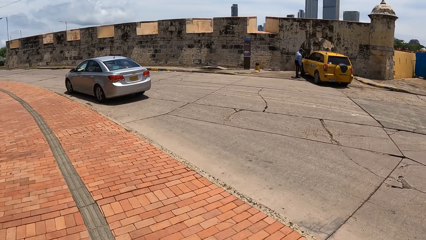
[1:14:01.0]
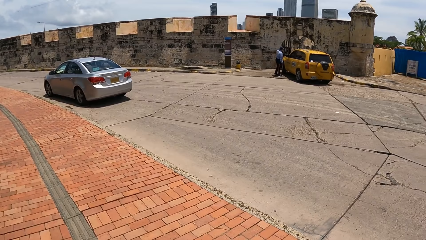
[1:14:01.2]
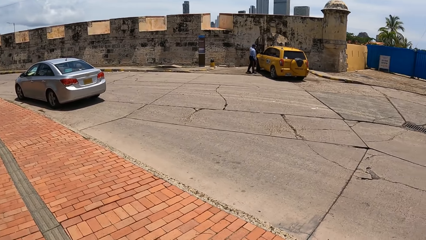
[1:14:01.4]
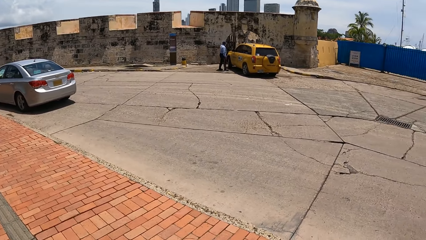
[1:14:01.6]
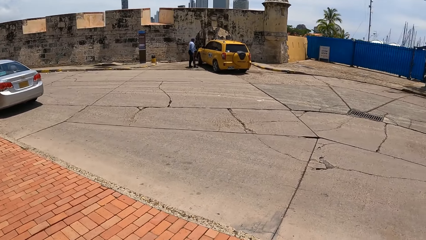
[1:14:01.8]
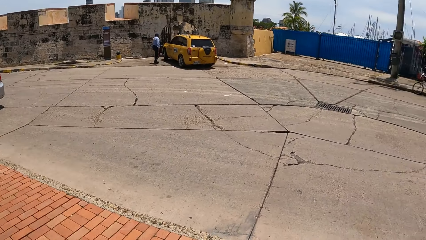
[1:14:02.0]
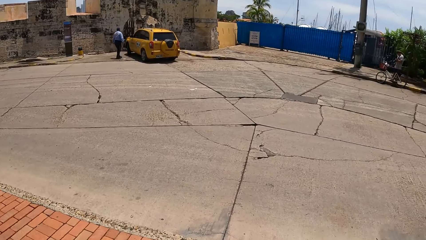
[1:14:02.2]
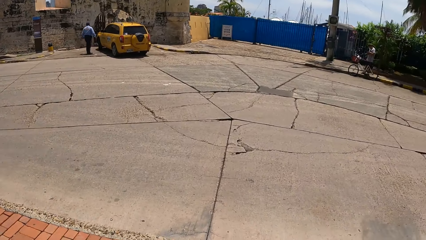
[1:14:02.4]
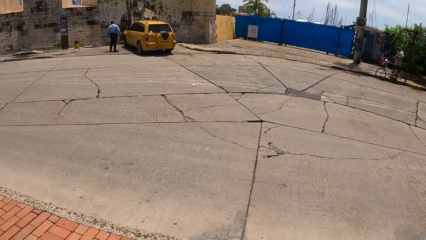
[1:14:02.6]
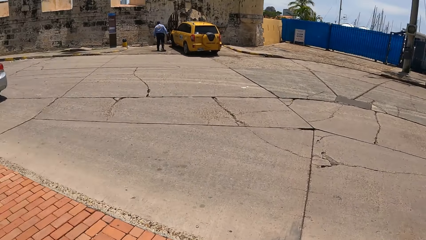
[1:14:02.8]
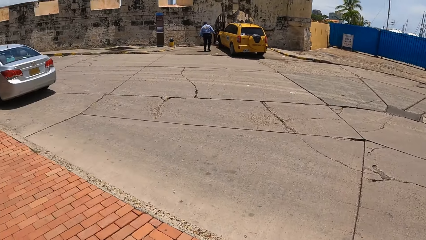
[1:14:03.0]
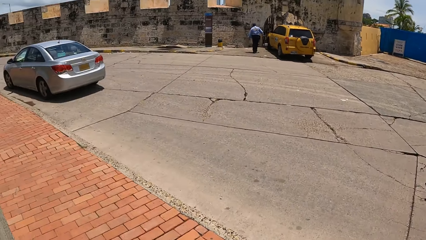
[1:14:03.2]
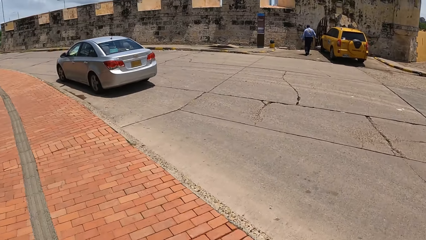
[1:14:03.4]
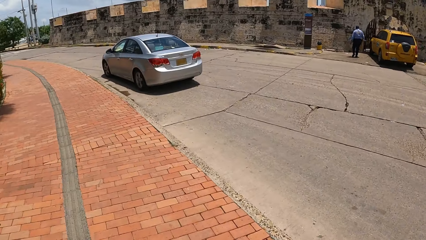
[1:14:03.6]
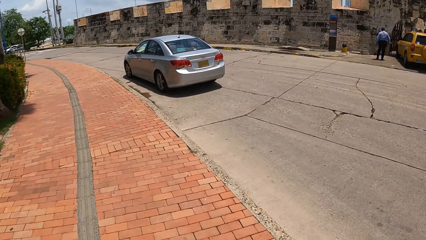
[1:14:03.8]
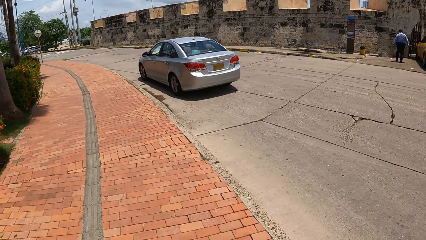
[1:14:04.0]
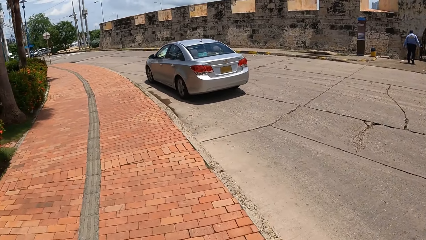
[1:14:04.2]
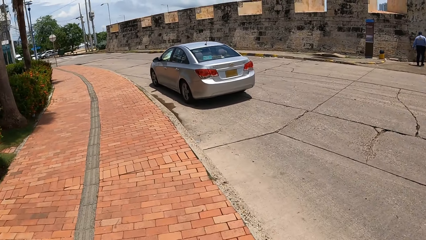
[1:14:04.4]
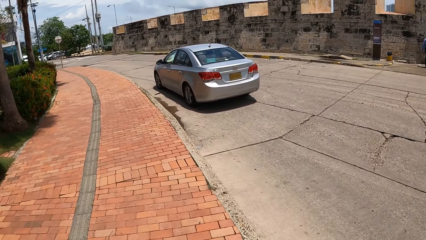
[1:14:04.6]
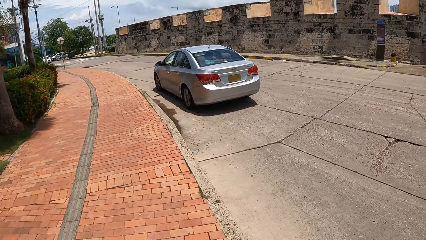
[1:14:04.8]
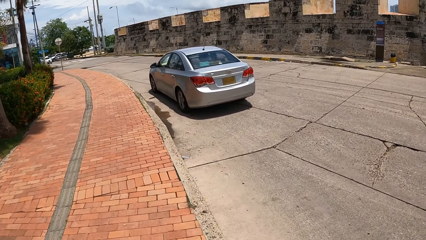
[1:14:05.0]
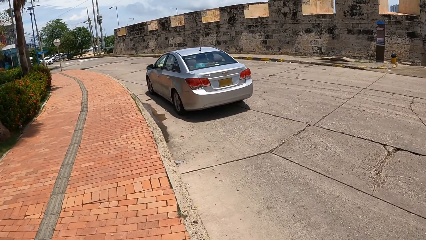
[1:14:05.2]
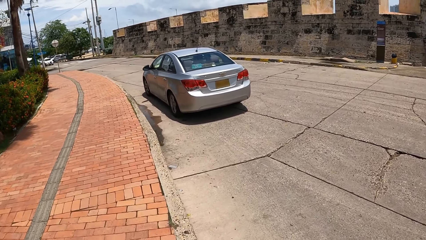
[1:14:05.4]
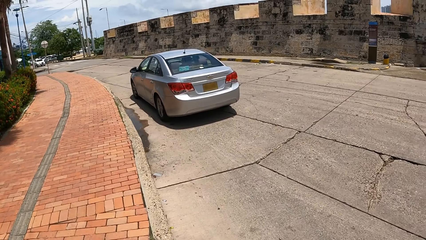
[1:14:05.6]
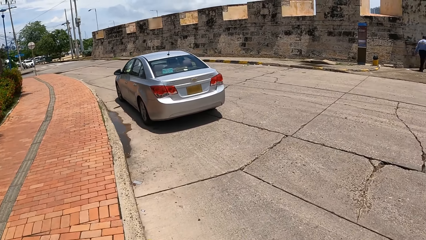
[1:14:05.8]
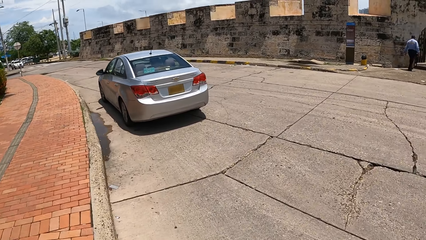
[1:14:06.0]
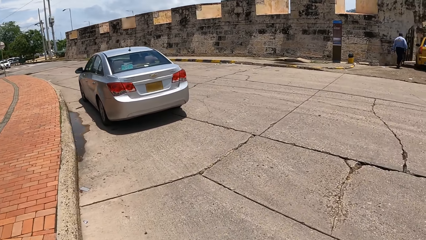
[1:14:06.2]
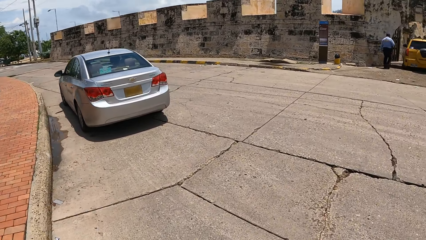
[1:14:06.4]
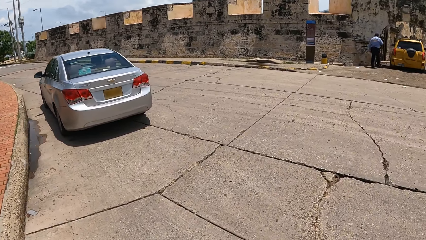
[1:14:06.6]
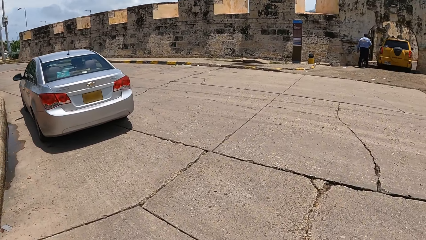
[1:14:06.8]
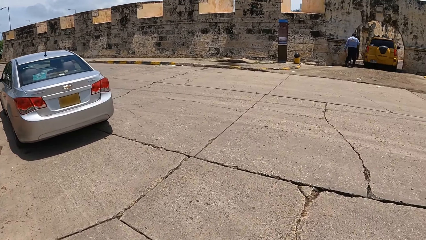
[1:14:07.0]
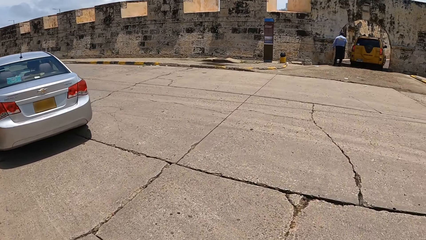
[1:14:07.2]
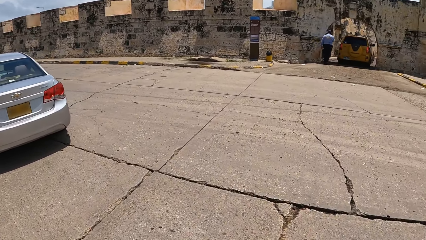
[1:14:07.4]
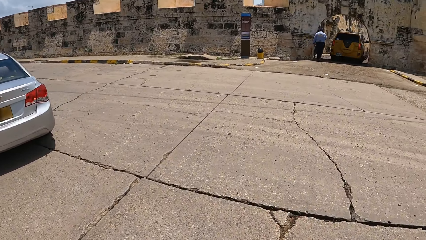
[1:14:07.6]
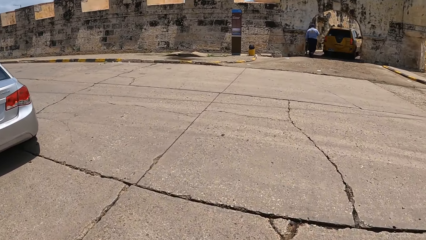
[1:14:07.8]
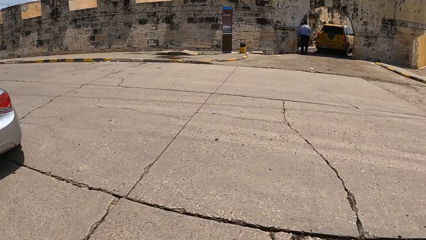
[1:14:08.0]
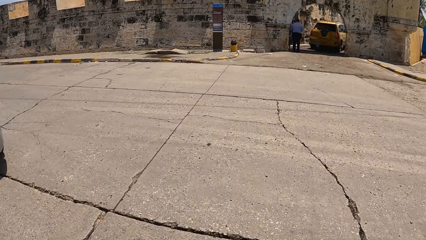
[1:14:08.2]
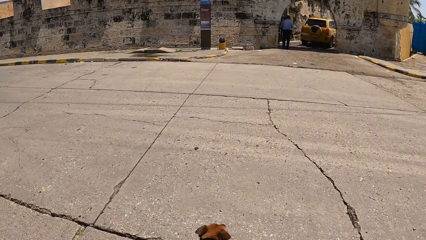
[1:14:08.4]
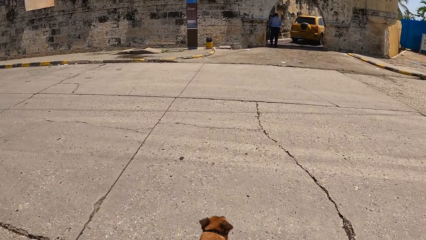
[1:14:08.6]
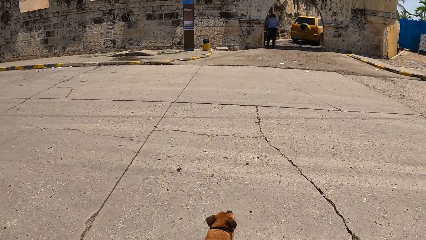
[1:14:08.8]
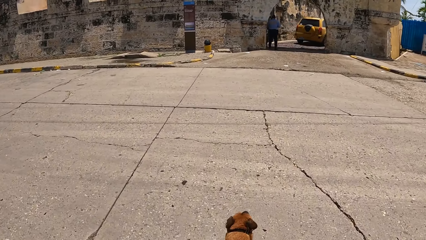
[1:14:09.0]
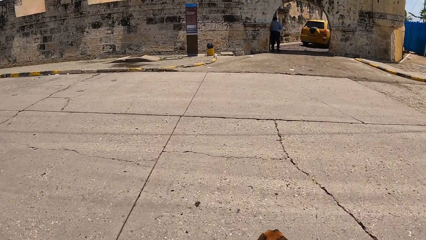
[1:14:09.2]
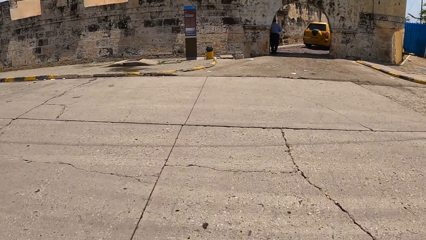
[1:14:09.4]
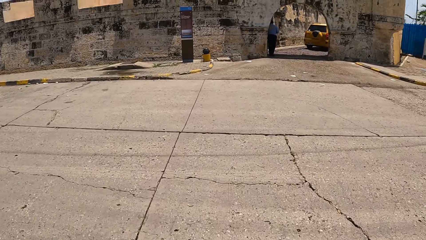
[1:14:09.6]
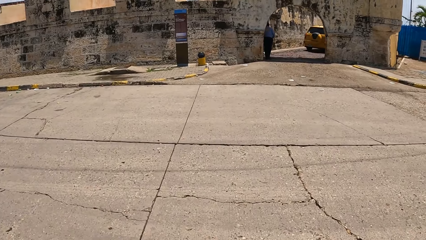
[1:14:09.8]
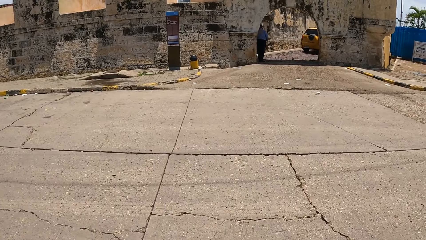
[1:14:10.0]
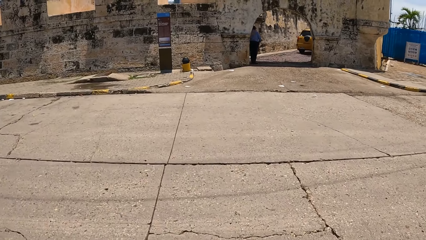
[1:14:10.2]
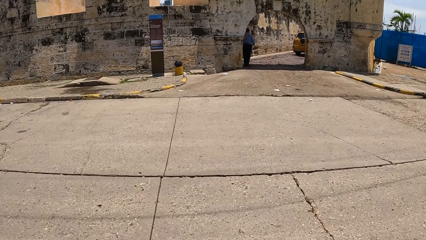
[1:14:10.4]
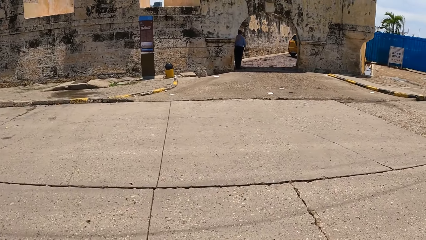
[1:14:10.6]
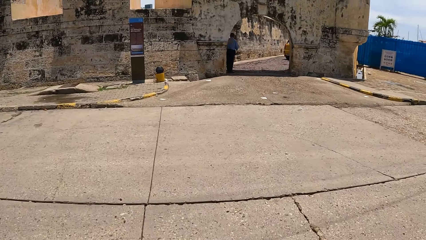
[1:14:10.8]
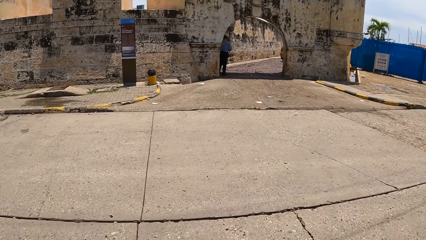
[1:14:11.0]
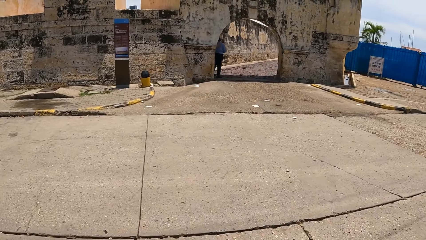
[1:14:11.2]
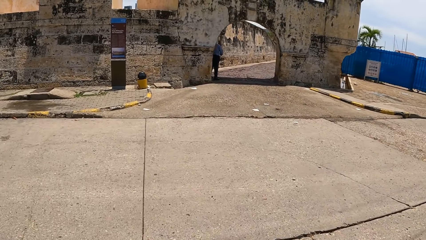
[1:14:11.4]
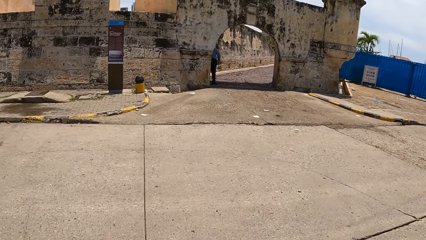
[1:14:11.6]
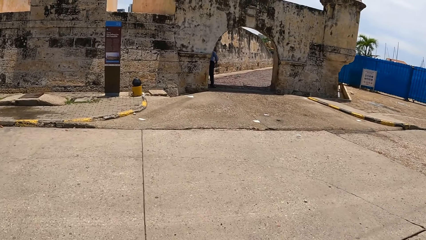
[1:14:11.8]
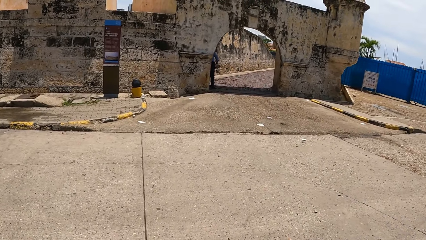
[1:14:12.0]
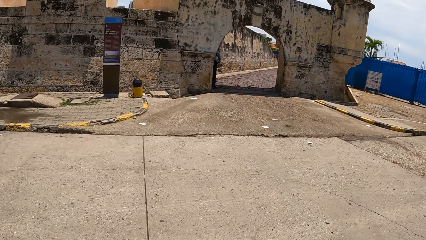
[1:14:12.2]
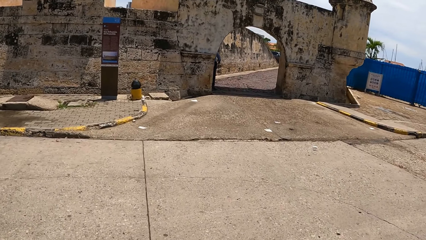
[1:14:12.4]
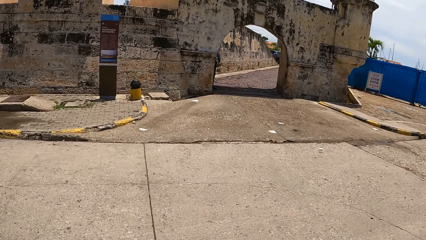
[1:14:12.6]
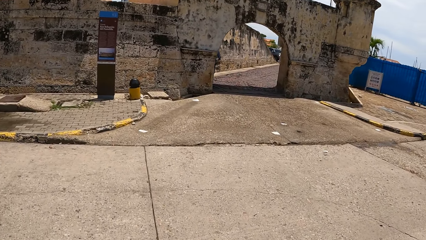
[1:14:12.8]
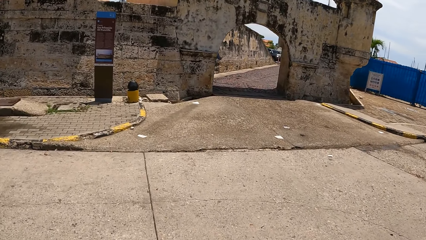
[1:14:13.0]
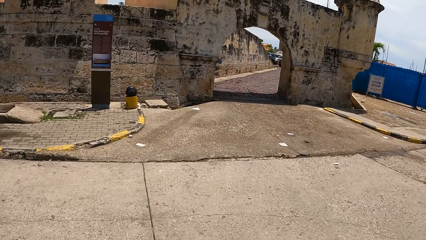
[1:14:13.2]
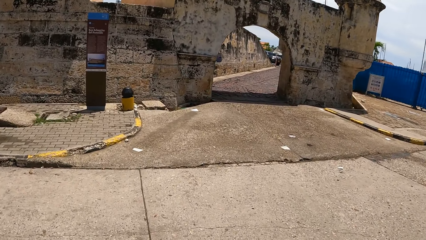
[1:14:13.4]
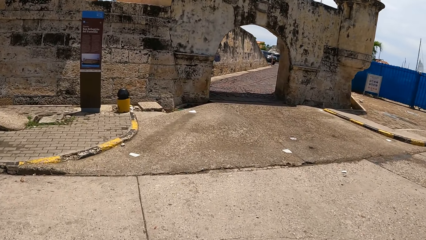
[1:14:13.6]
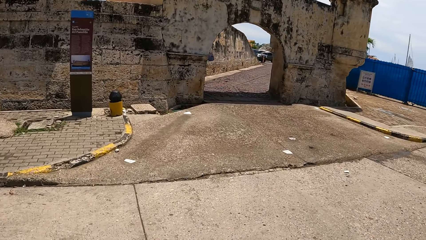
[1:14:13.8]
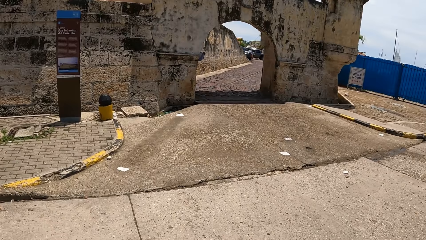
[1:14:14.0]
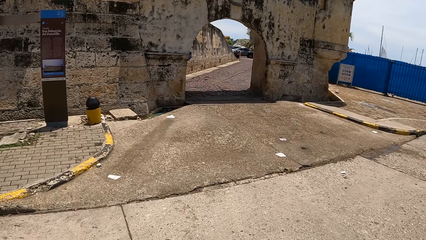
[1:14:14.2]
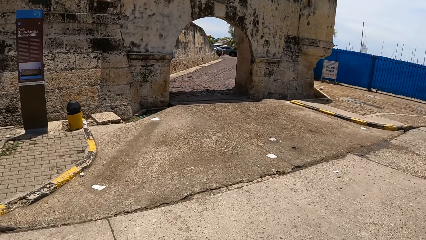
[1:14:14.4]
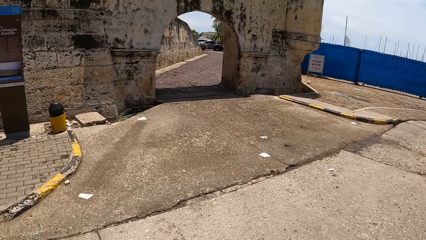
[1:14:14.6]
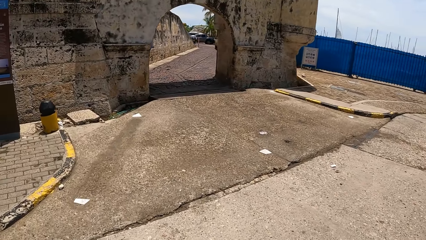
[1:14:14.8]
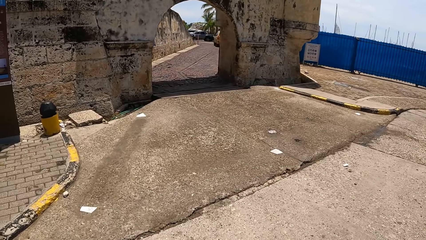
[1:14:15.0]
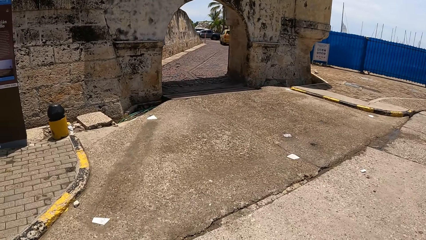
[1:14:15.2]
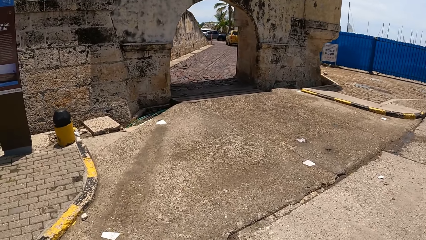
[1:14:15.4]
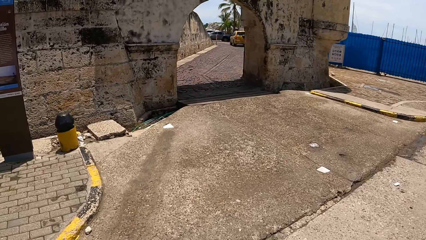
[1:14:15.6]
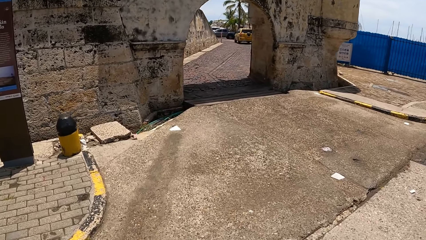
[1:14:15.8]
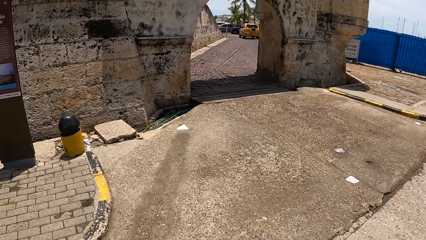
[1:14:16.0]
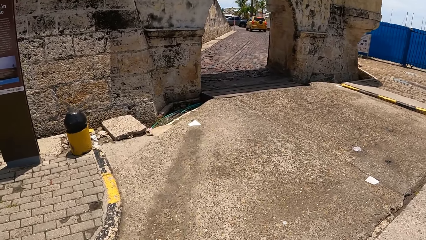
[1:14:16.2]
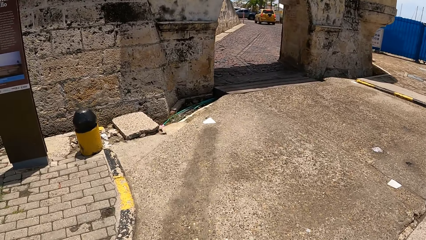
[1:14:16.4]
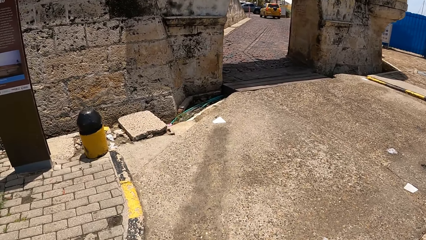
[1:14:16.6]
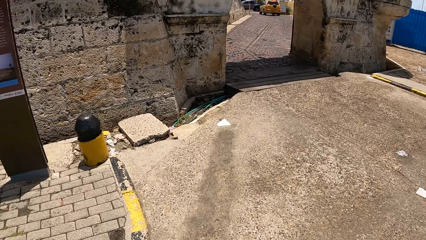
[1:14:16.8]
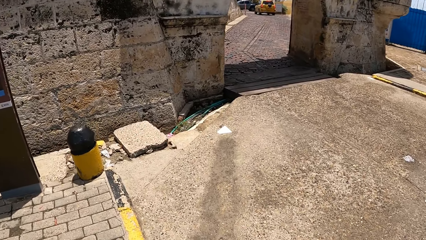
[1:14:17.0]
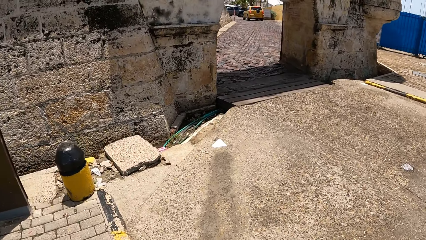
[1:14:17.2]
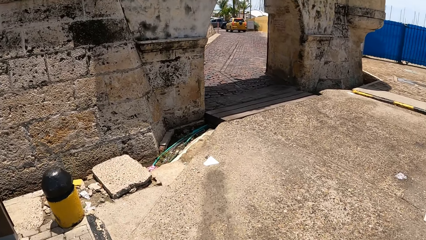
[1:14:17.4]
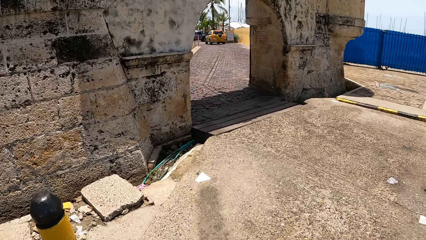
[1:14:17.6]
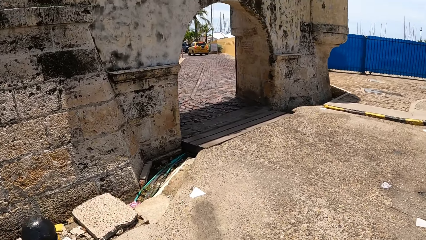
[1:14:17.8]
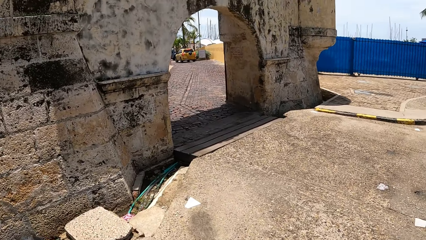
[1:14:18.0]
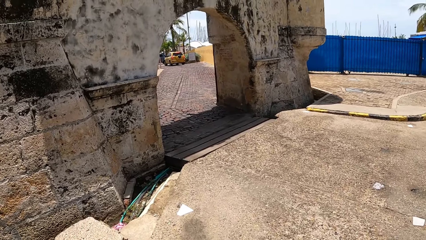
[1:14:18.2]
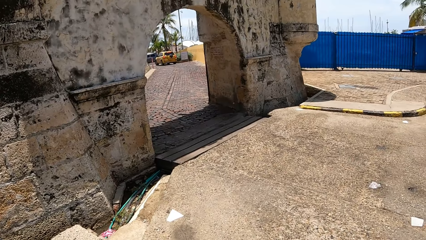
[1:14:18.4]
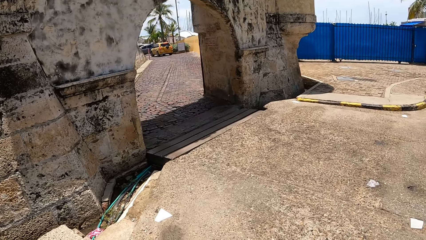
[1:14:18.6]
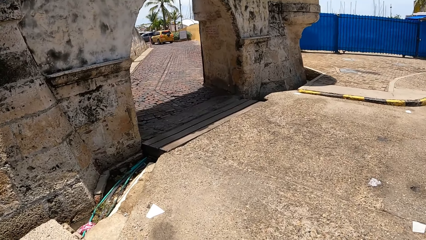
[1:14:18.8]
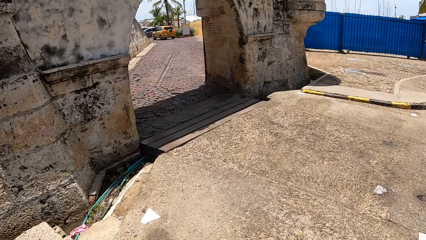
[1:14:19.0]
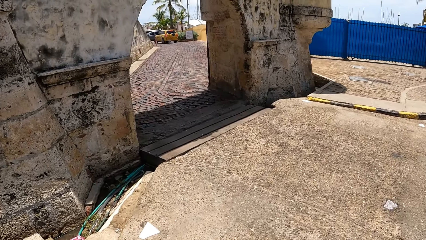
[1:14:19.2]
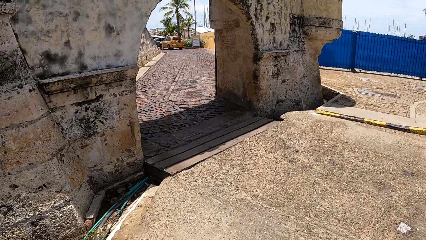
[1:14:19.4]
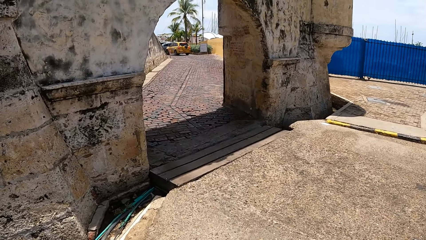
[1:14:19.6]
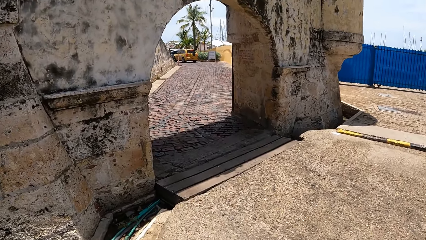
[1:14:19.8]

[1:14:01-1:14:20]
The camera wearer inspects the road. They cross the road. A man walks towards the car. The camera wearer crosses the road. They walk the dog.
